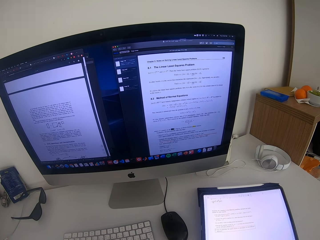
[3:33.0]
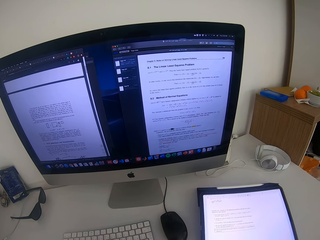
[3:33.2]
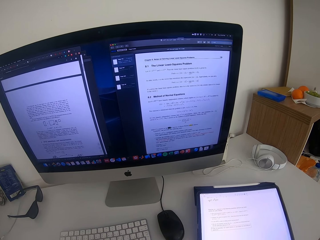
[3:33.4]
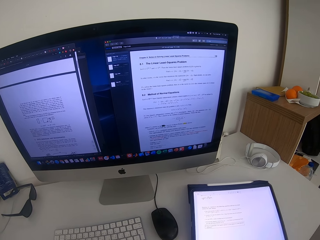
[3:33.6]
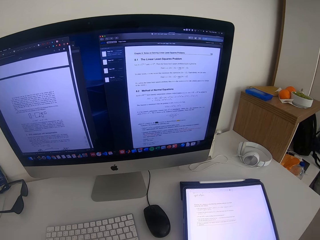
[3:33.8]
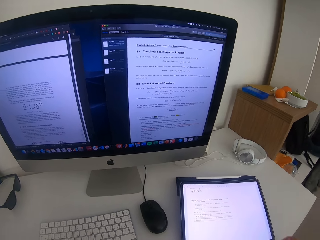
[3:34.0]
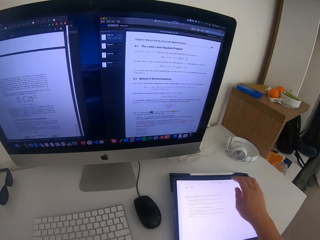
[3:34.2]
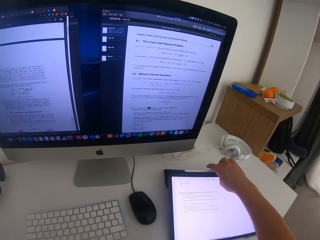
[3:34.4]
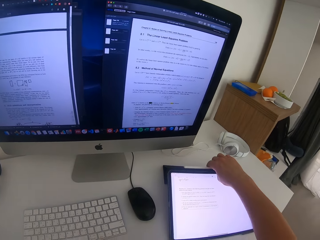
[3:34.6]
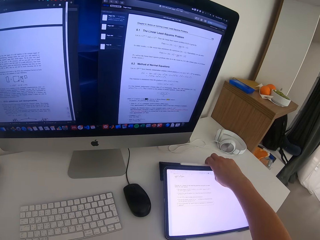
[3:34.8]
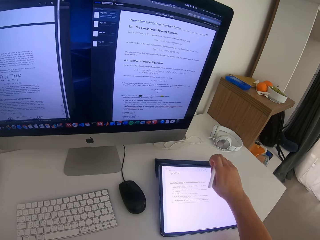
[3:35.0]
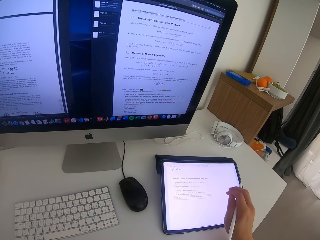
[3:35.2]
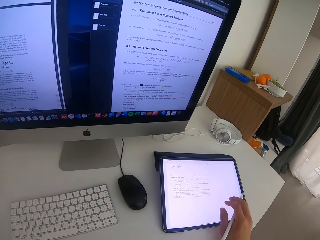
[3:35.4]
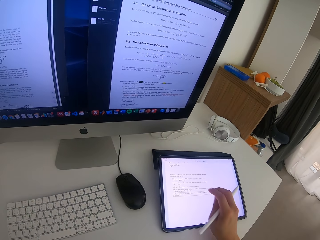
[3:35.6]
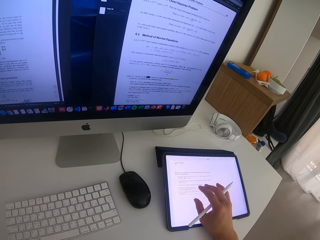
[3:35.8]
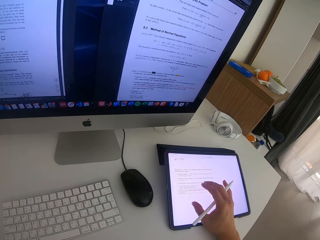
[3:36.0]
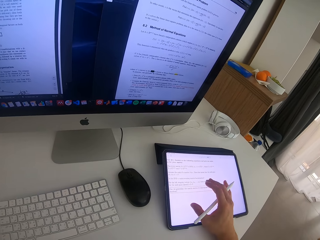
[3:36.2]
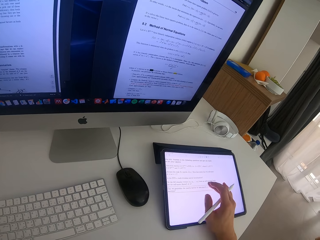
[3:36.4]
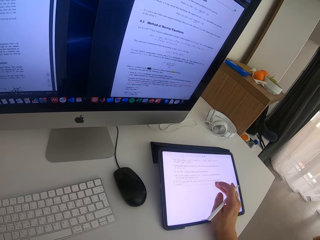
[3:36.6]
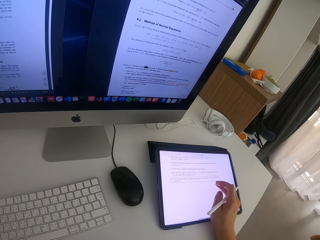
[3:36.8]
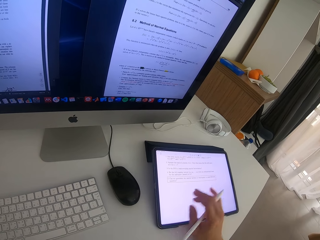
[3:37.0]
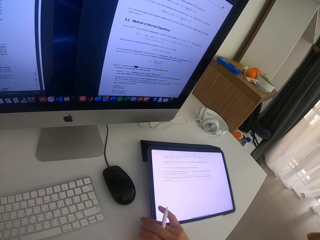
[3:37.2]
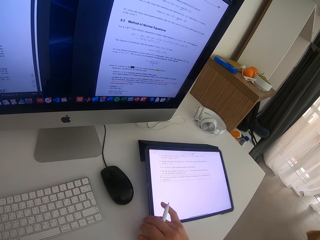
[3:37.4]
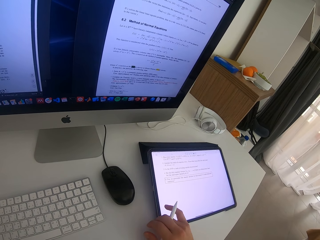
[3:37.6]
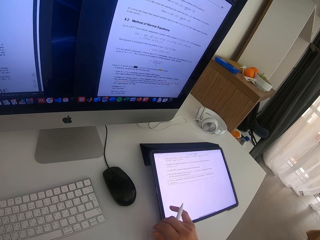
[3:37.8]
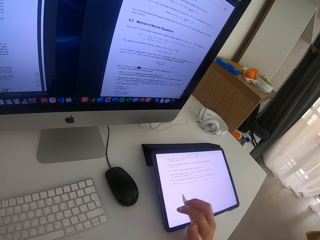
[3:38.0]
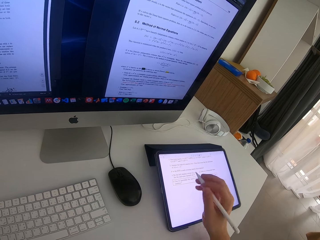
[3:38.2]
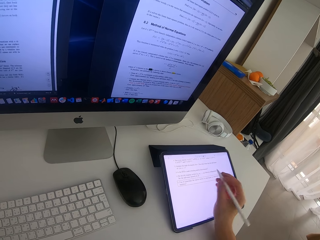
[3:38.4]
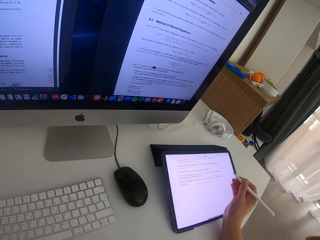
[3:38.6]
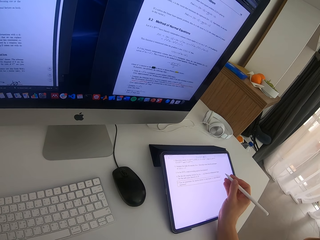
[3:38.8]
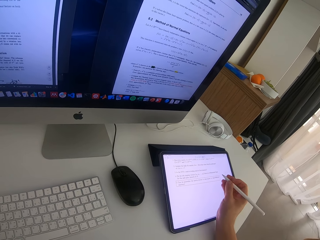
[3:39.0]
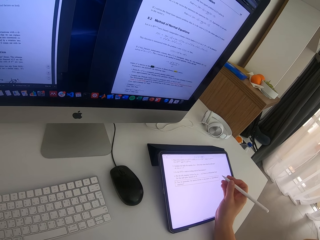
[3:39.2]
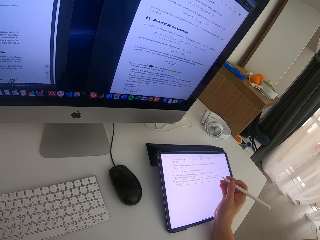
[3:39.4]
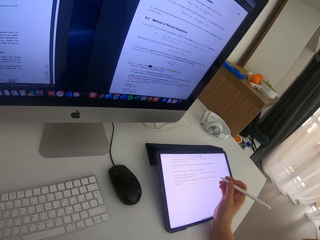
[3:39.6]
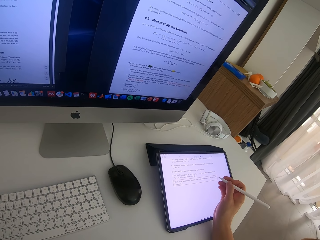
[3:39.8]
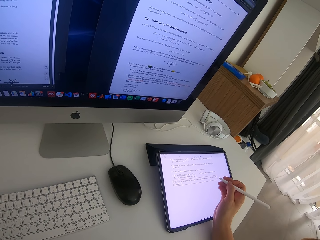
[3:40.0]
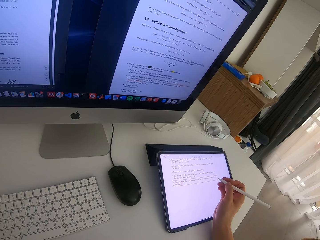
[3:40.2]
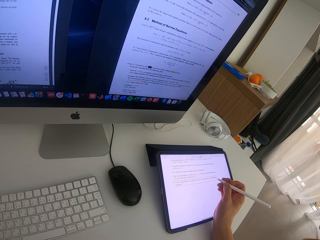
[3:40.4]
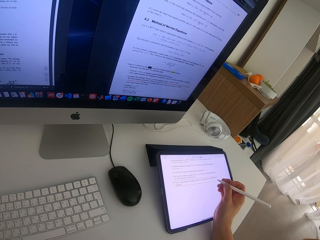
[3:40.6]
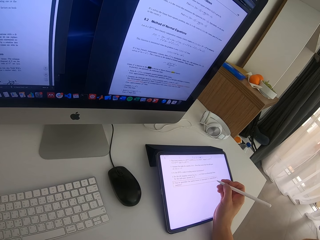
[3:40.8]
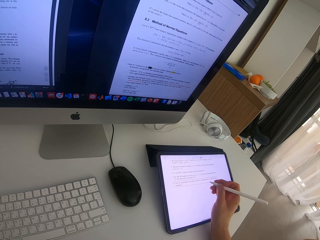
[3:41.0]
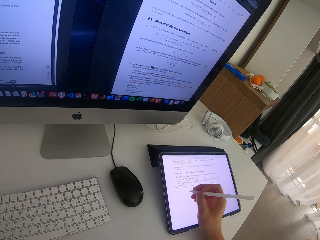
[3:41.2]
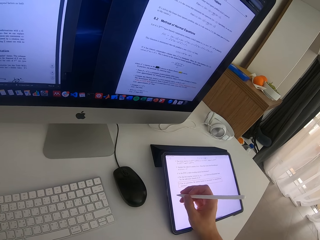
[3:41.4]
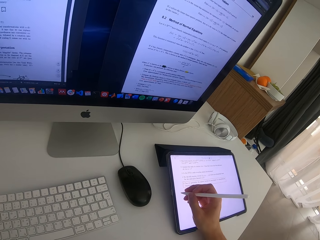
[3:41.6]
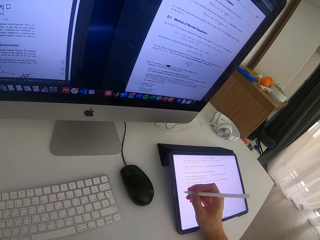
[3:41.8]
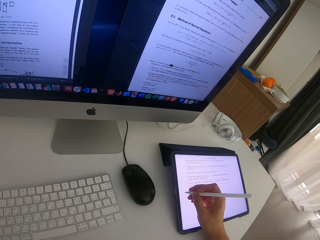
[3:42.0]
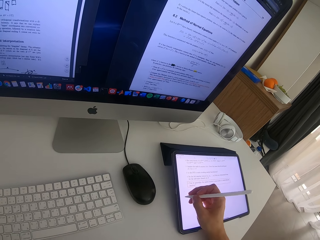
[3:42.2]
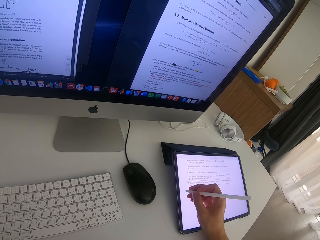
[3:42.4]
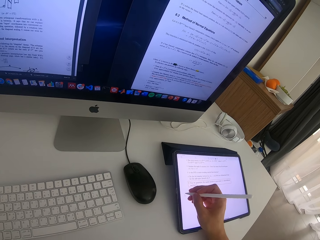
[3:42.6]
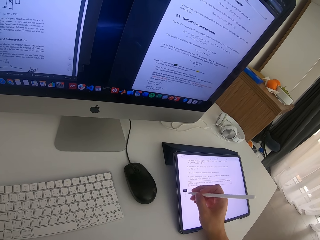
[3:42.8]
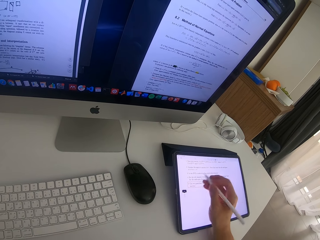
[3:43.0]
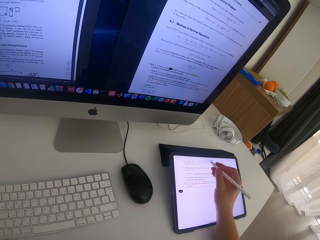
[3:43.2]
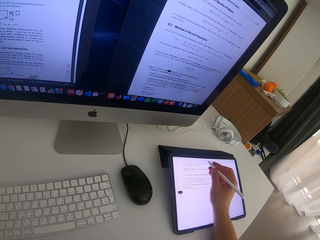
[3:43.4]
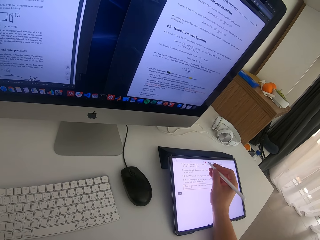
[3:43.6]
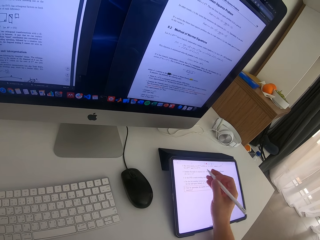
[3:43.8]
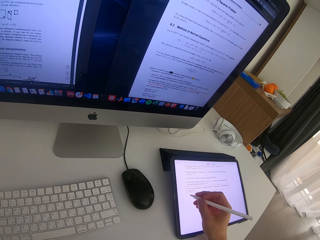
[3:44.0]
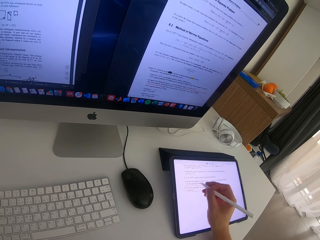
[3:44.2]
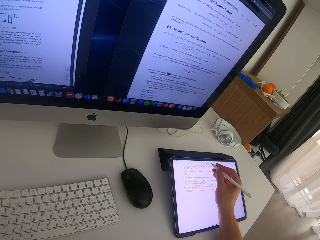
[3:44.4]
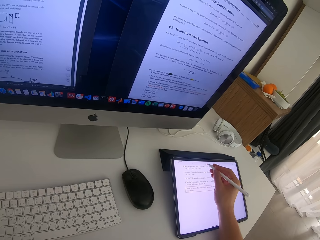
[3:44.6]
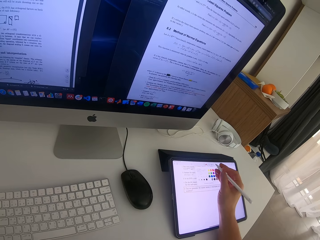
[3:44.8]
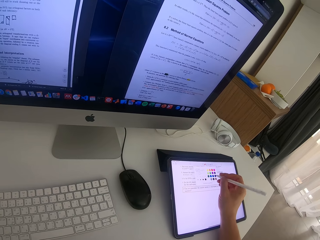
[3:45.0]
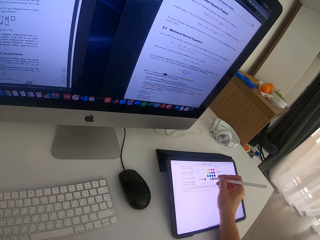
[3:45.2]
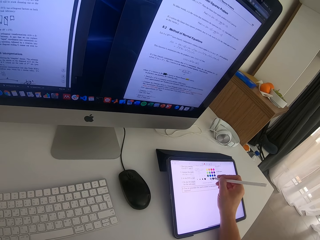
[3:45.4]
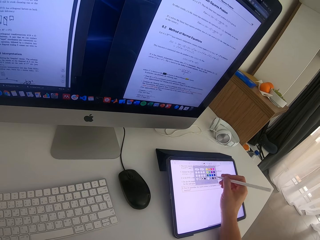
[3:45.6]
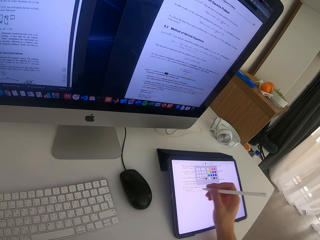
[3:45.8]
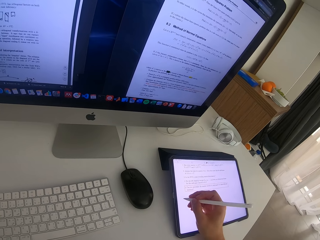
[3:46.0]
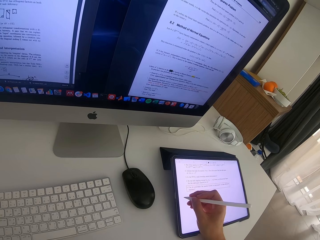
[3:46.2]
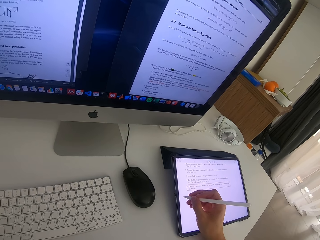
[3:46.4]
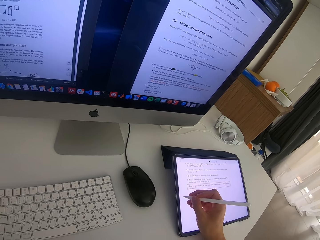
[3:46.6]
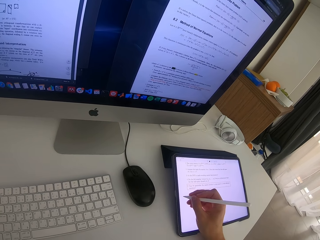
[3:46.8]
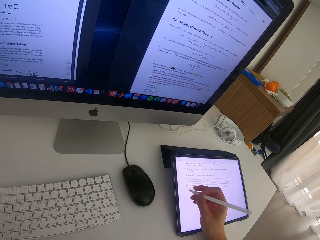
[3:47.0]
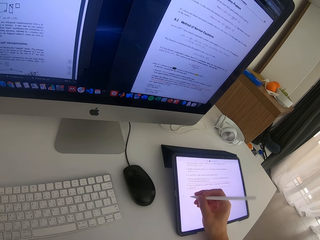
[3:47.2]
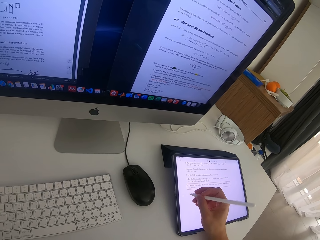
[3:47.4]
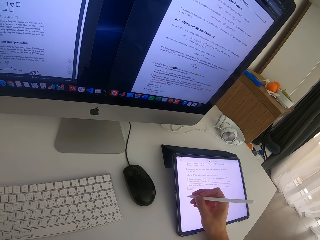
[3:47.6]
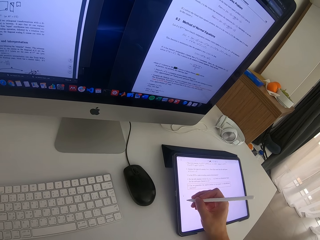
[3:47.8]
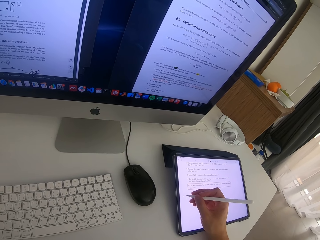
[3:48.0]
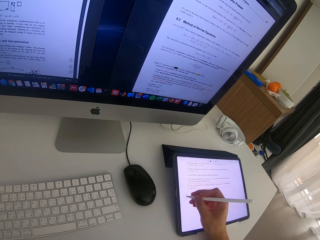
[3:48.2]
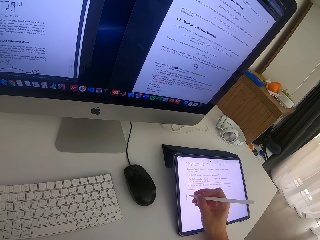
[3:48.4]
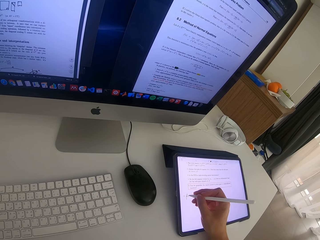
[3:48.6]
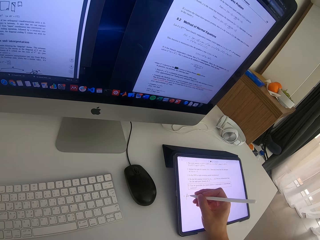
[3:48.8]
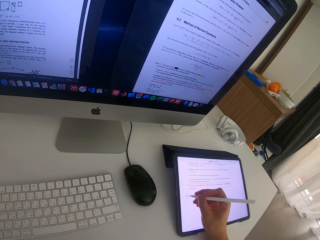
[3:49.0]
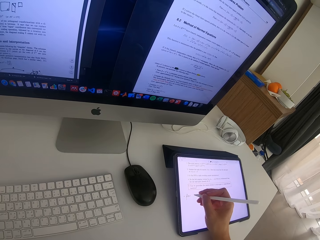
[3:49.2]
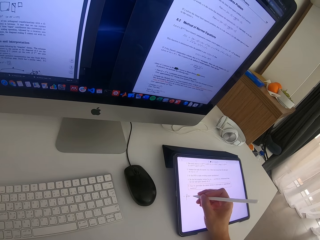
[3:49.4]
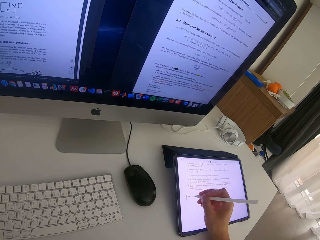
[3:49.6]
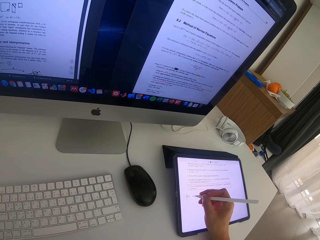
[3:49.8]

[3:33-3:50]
The camera wearer picks up the stylus pen. They write on the tablet with the stylus pen.

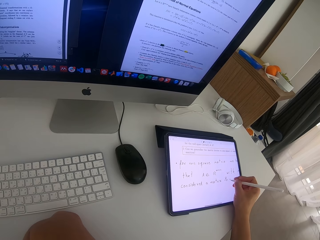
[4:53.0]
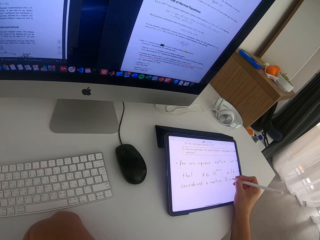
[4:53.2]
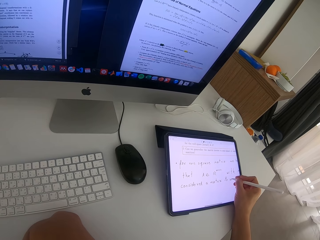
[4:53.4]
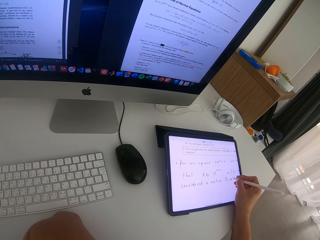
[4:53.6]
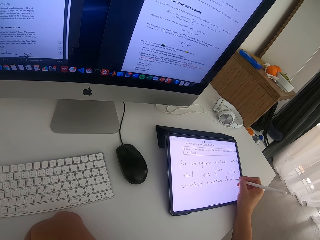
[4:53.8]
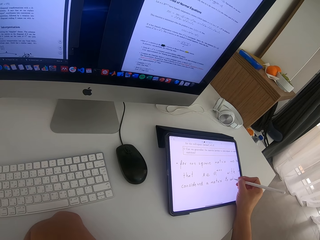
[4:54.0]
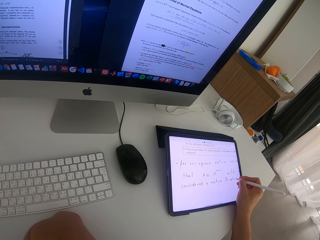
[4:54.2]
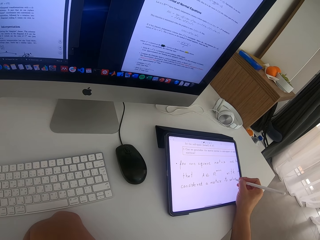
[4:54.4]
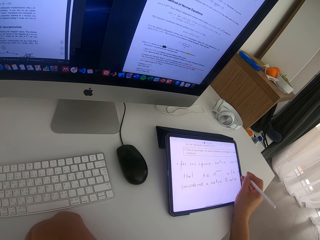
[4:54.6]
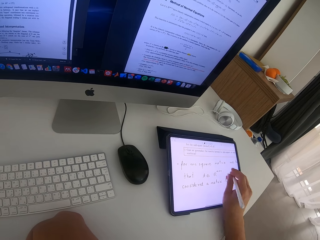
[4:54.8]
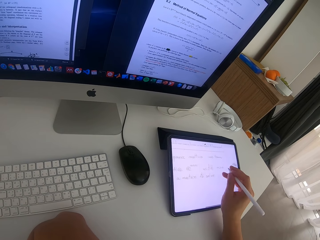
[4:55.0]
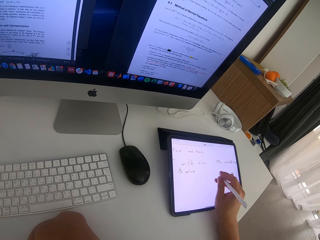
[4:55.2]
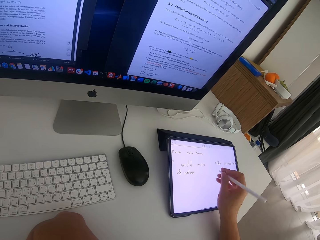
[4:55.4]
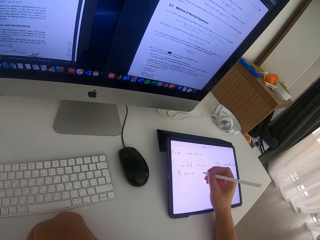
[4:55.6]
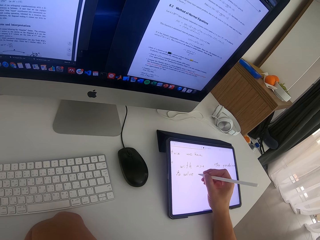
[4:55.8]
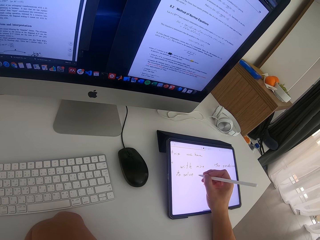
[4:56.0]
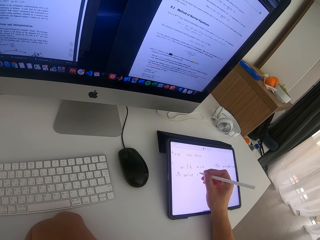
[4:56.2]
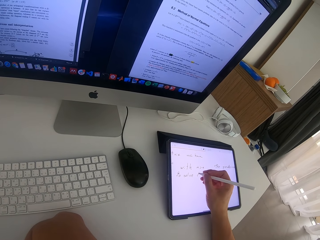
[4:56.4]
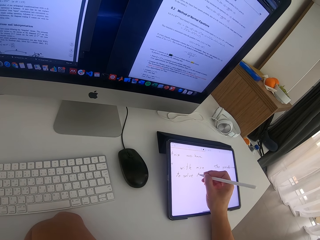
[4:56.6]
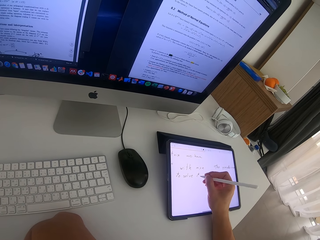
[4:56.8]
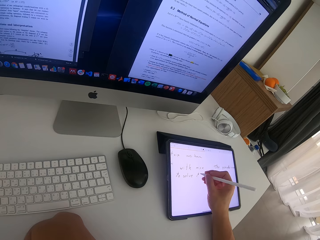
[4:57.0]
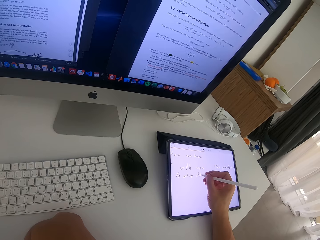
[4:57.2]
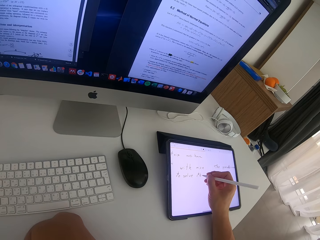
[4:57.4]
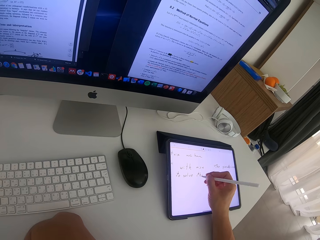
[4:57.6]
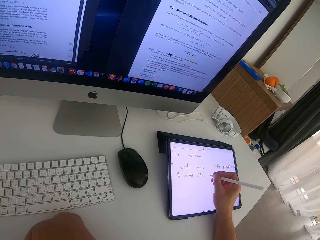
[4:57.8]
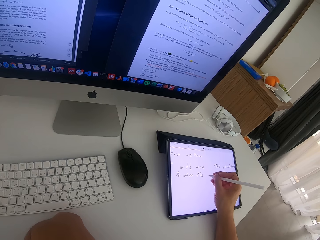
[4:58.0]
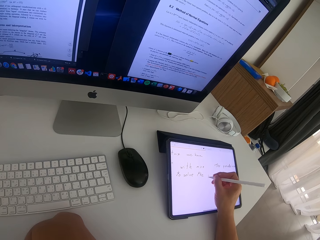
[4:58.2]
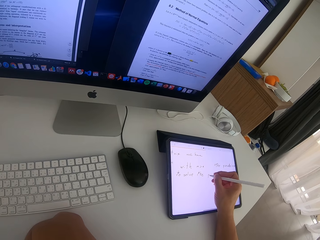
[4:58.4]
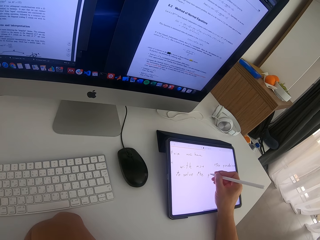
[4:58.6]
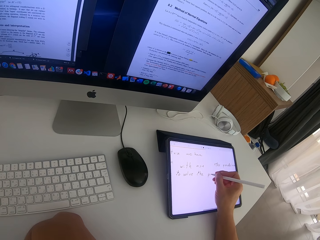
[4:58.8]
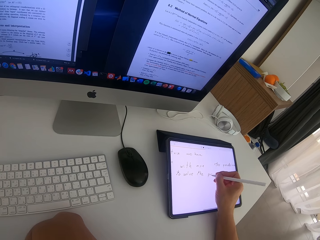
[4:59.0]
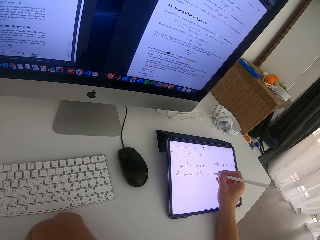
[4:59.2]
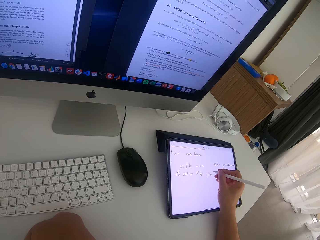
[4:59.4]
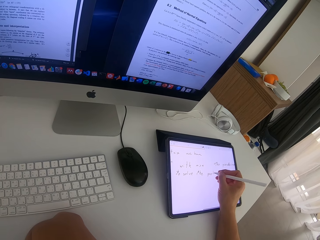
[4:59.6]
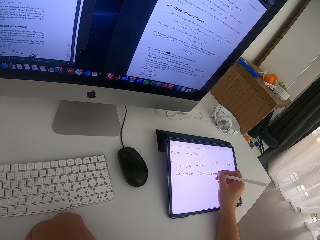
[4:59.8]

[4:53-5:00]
The camera wearer scrolls the screen of the tablet. They write on the screen of the tablet.
